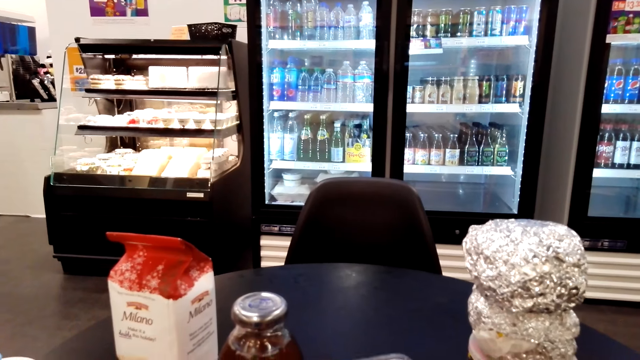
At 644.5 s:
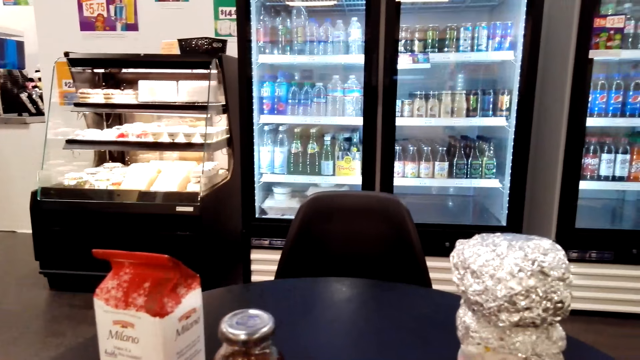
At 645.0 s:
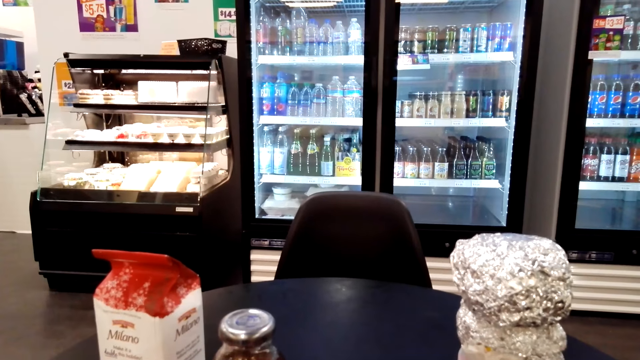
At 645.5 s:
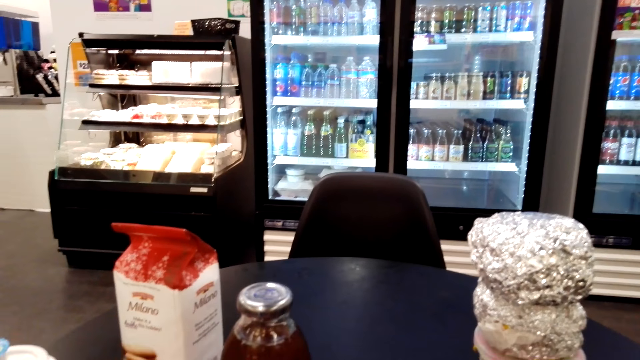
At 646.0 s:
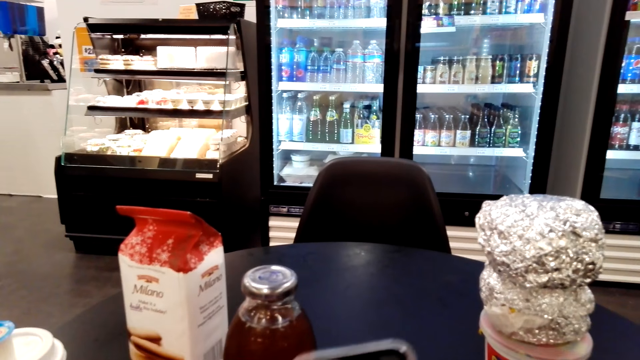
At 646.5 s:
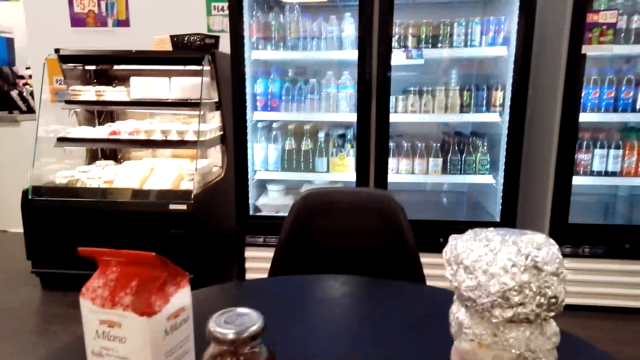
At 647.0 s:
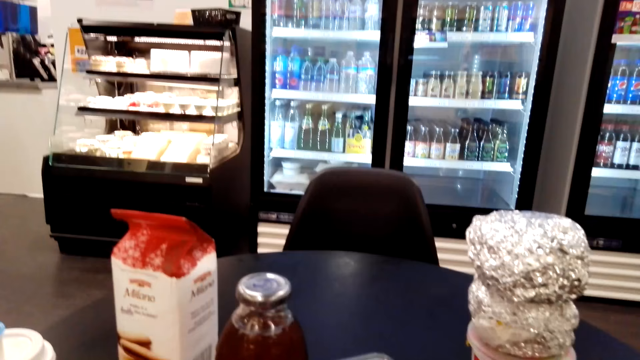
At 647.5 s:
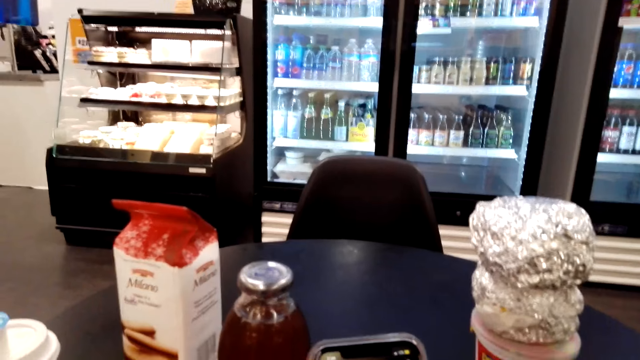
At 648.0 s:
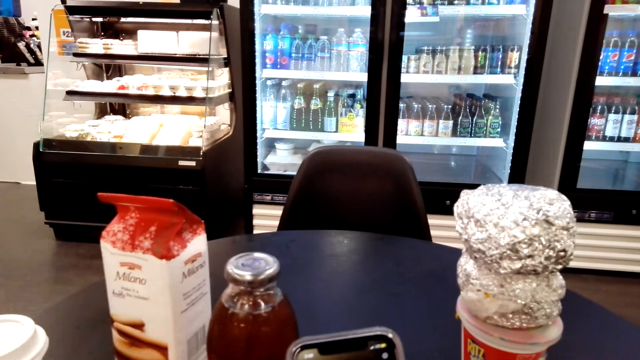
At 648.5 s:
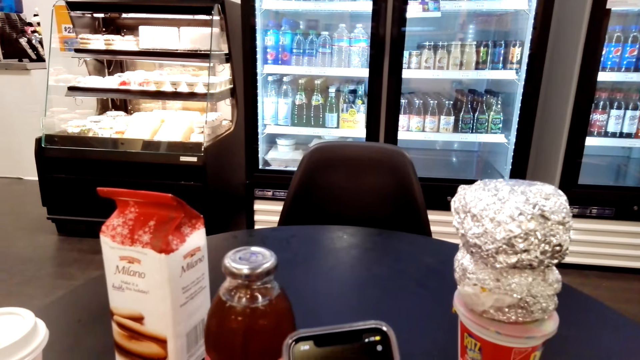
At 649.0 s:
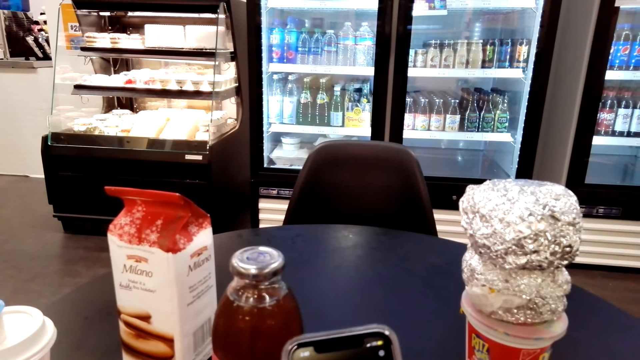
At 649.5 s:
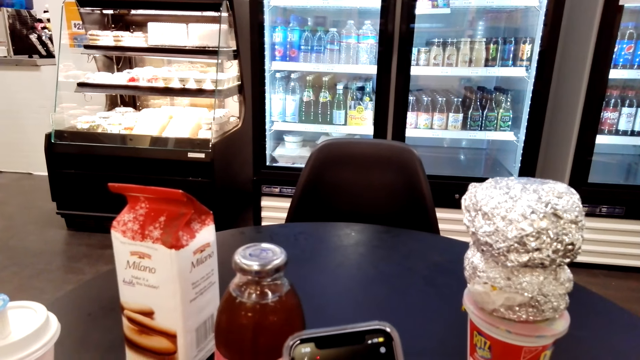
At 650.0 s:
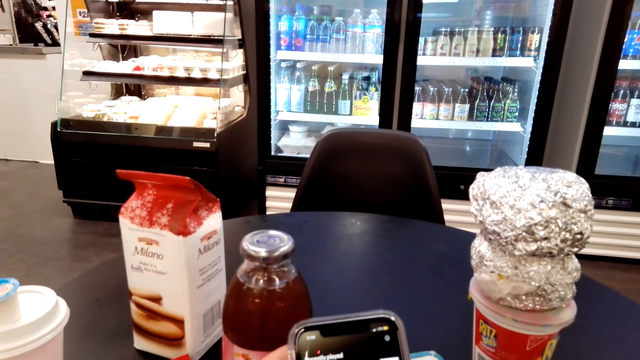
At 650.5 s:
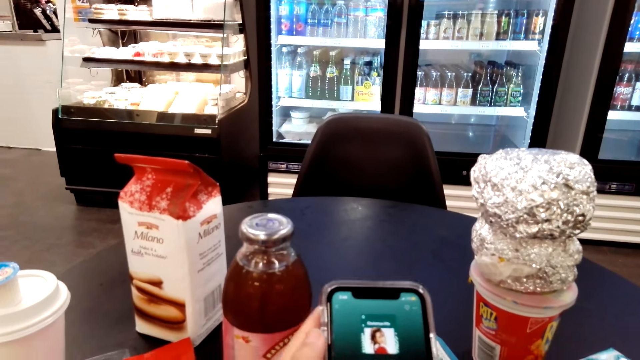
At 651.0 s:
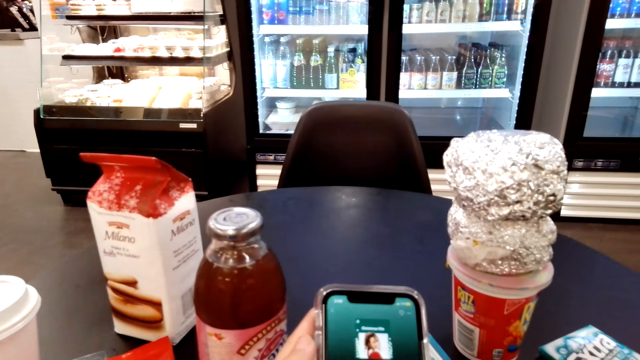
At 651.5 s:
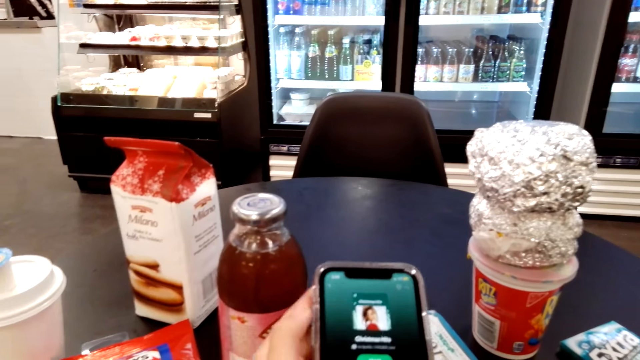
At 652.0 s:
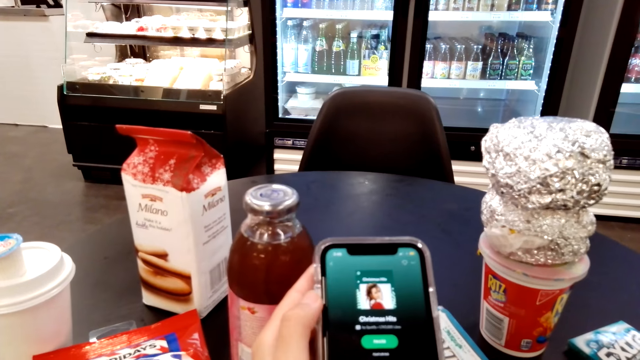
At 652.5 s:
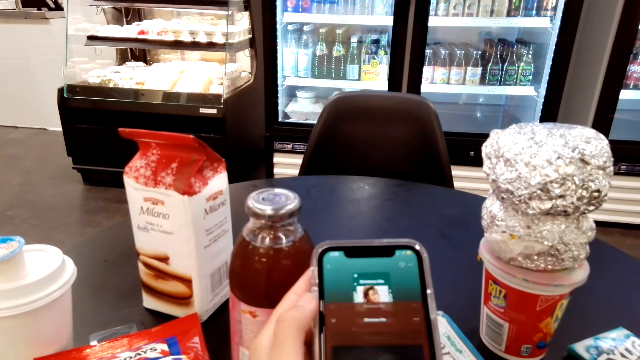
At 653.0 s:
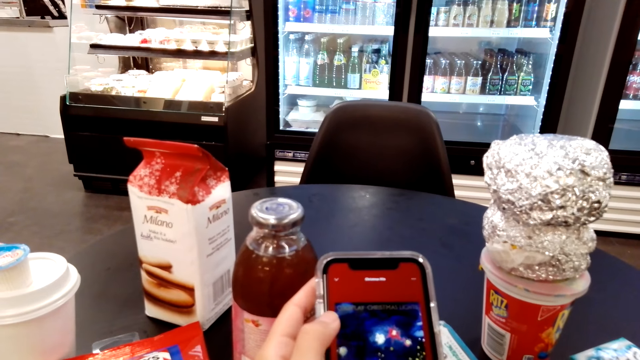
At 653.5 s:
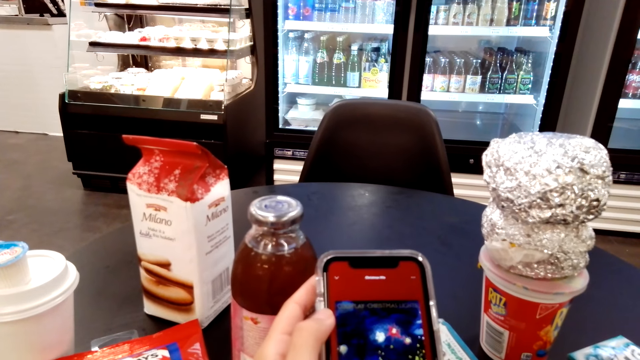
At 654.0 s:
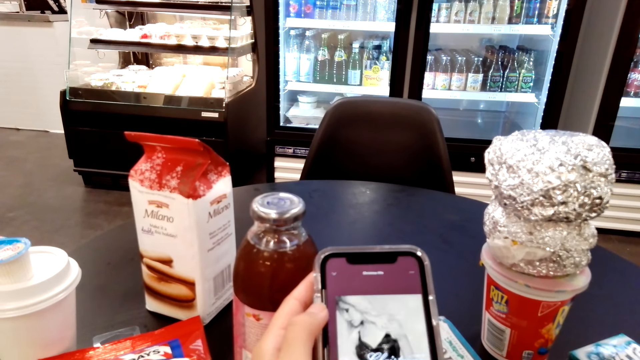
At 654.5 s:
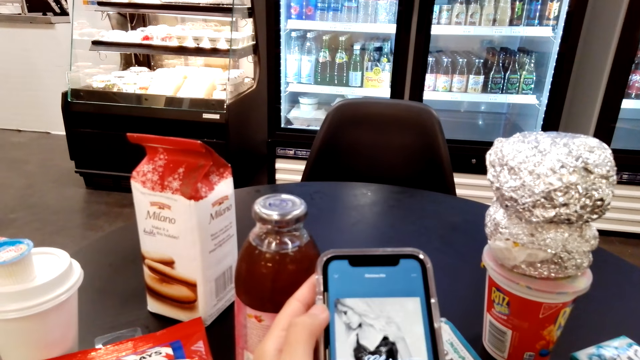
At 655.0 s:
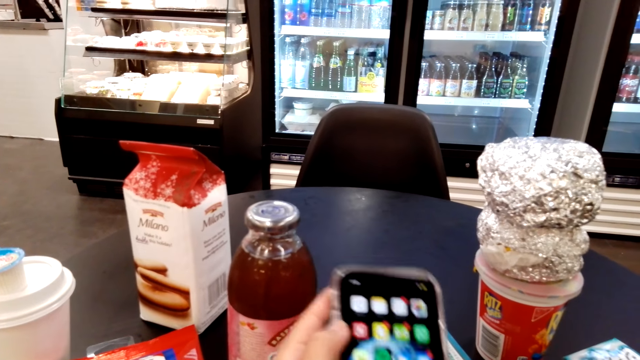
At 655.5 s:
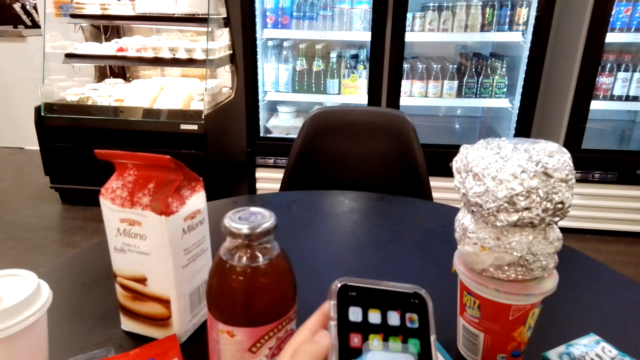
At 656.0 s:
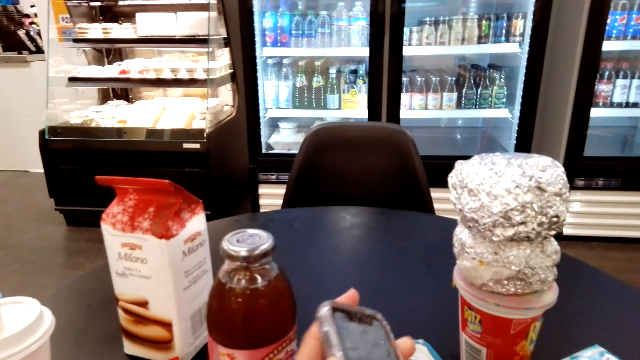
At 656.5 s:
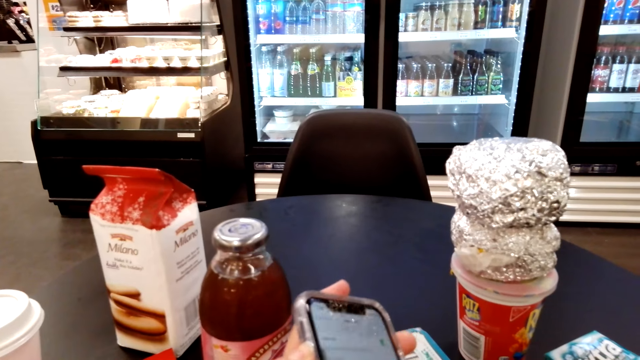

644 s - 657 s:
The camera wearer touches the phone. They swipe on the phone's screen.

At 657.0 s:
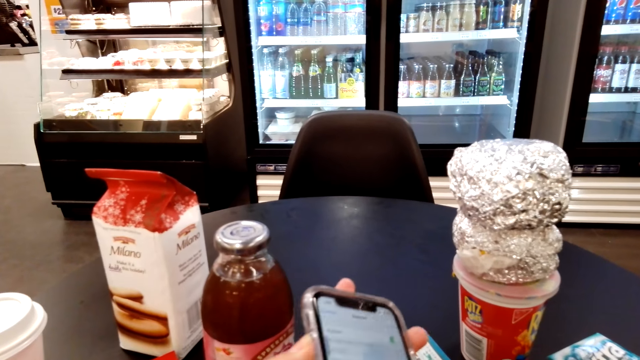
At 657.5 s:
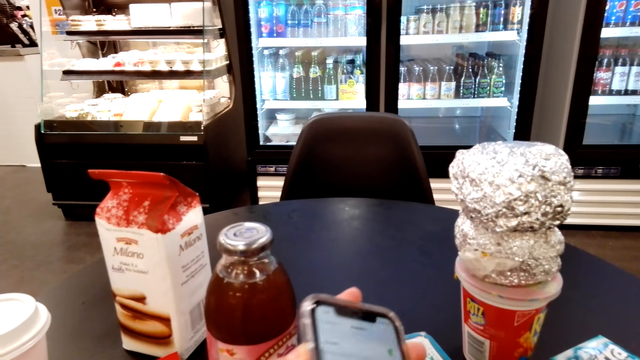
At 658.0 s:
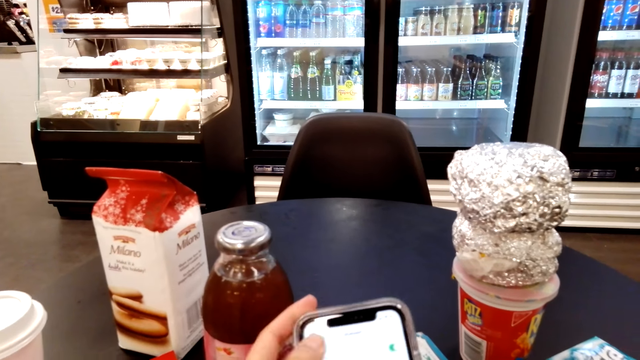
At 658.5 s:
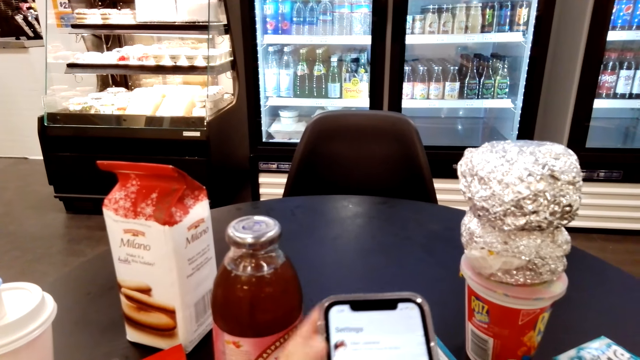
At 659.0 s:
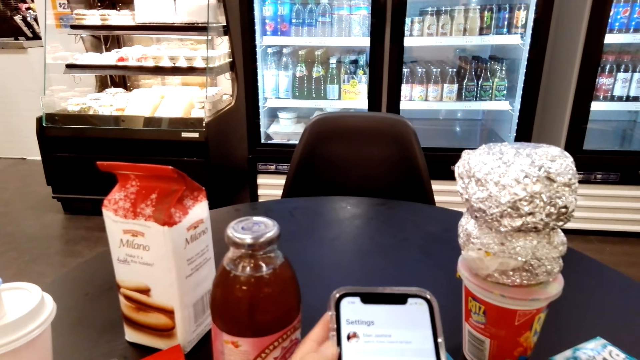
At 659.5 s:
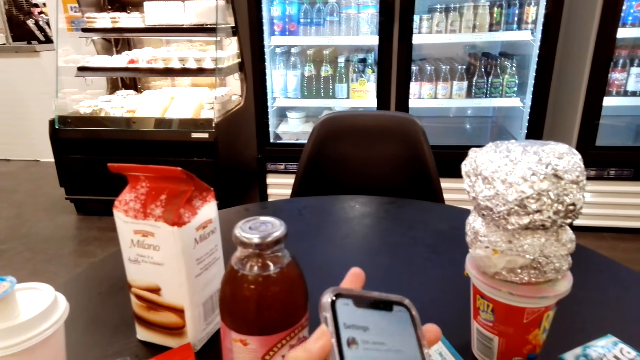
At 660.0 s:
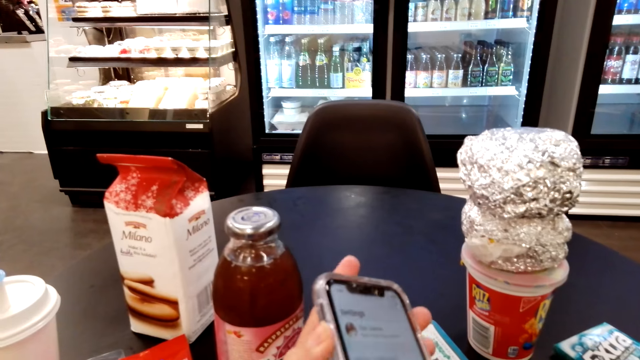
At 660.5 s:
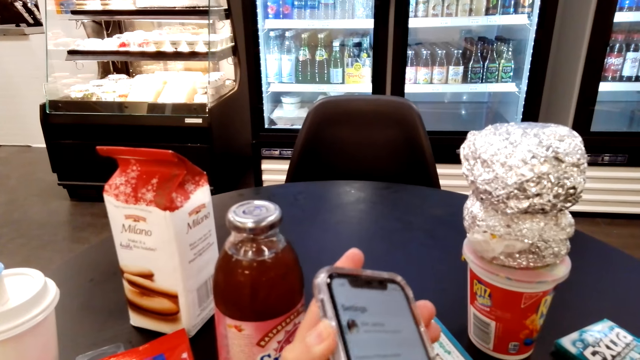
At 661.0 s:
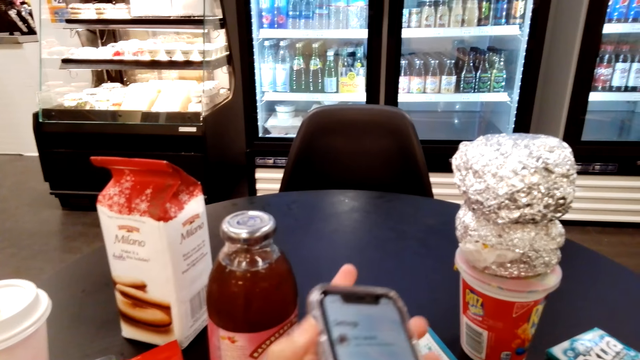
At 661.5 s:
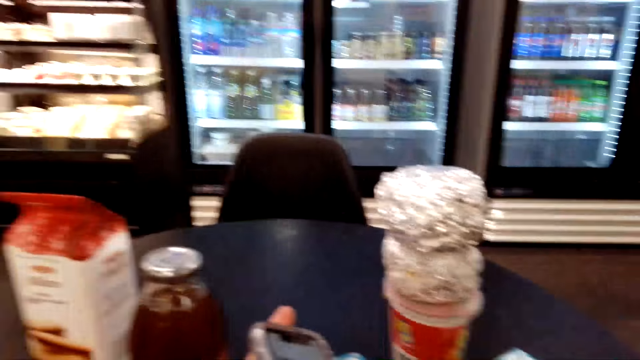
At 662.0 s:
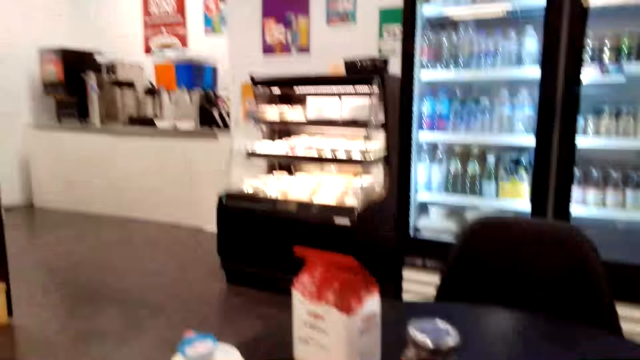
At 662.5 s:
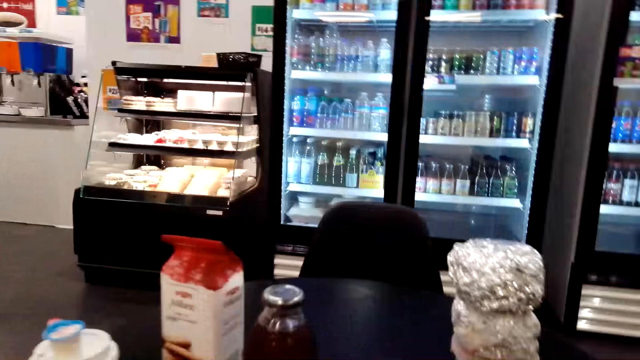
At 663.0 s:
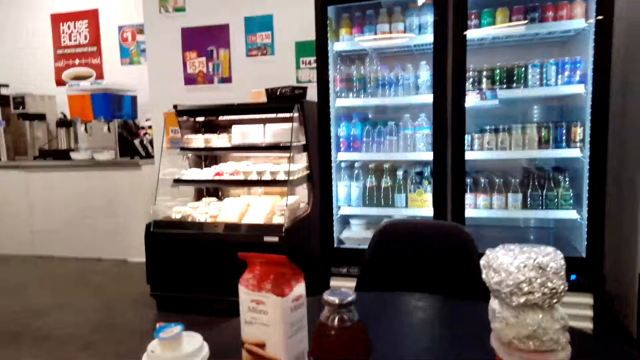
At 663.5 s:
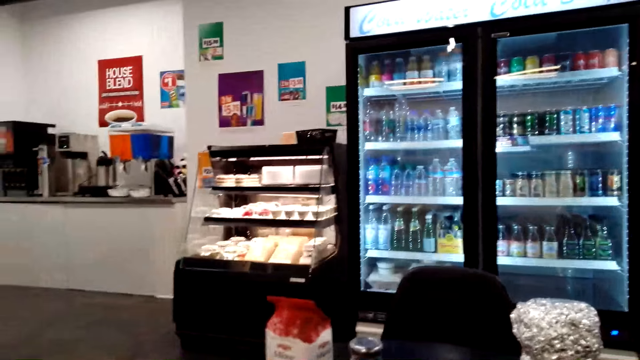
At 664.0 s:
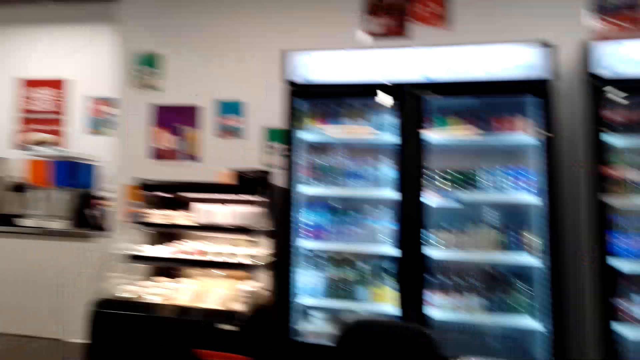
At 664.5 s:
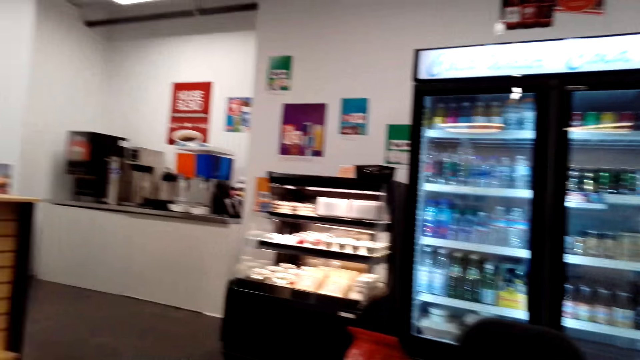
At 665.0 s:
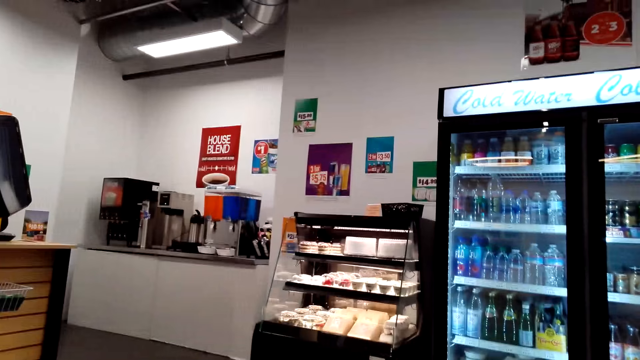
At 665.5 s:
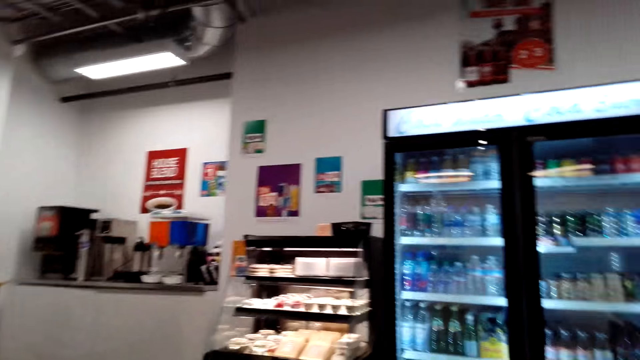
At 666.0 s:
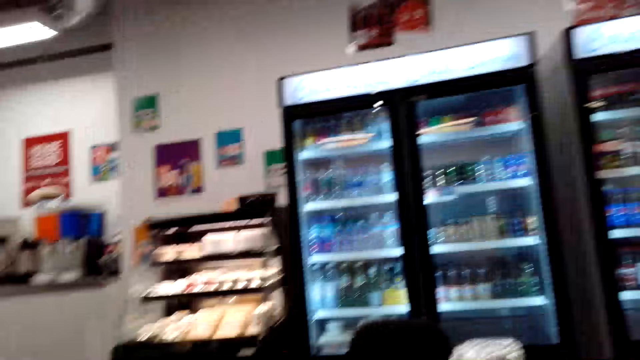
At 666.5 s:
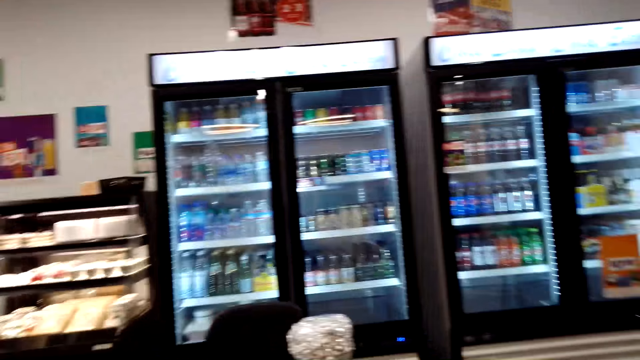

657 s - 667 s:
The camera wearer looks around the convenience store.
